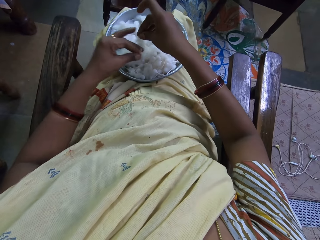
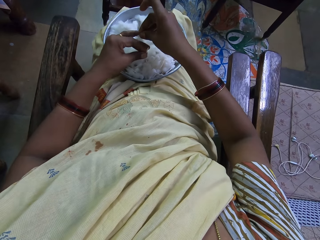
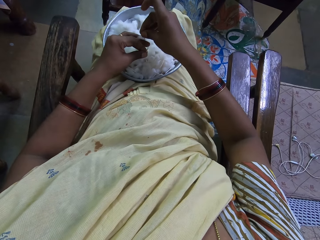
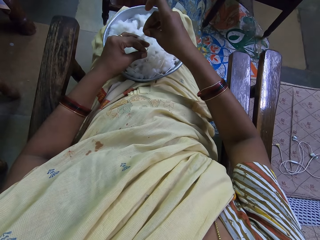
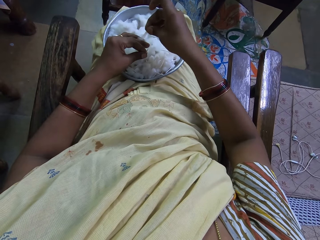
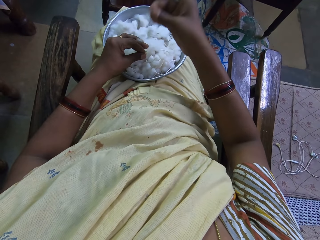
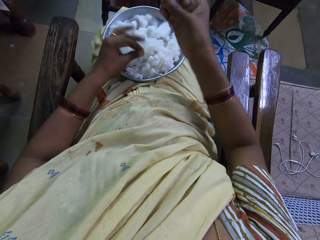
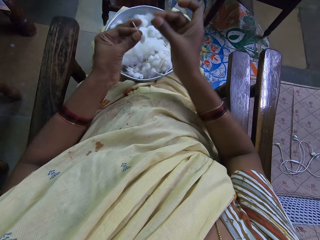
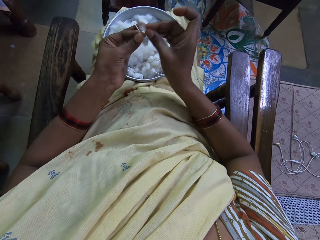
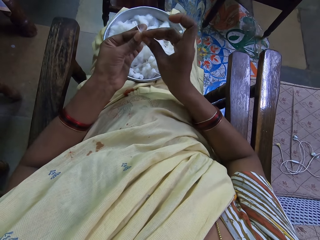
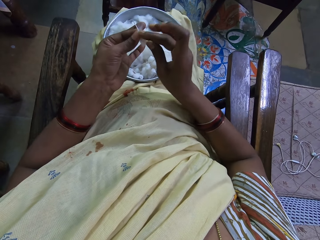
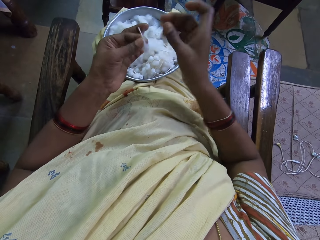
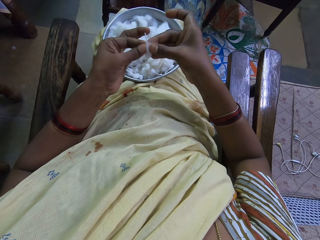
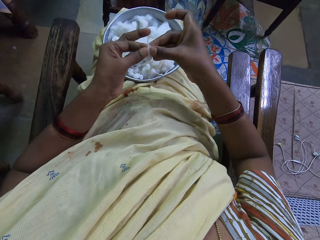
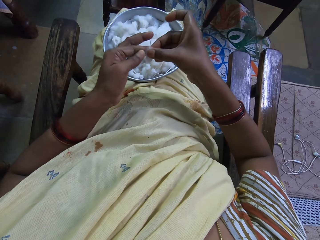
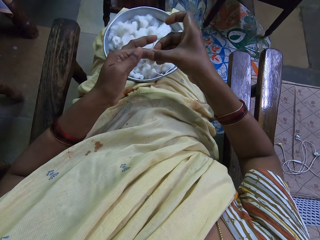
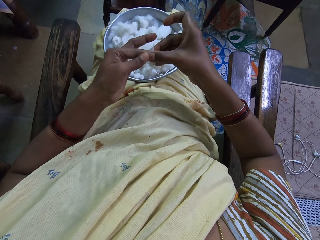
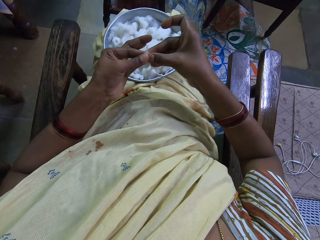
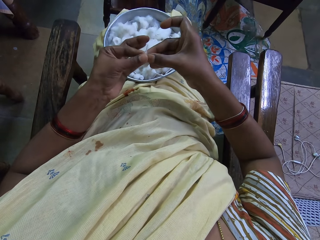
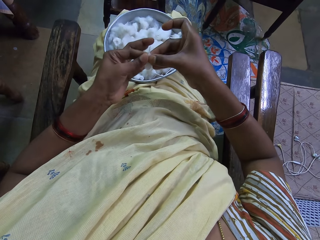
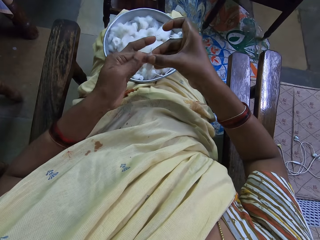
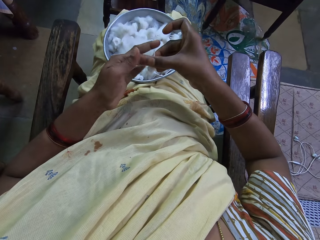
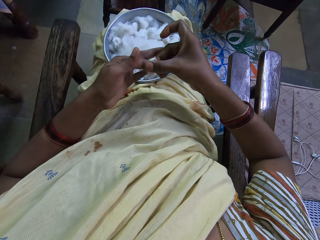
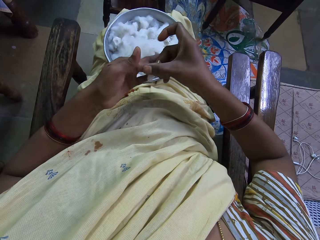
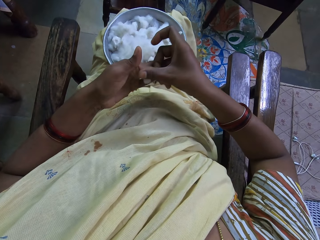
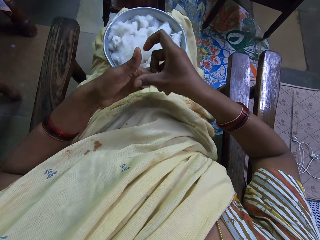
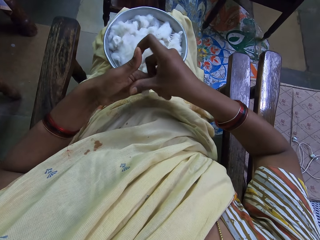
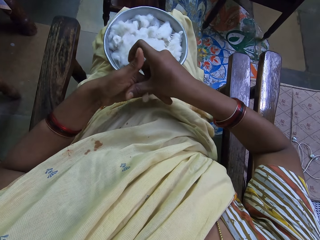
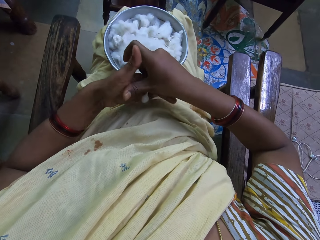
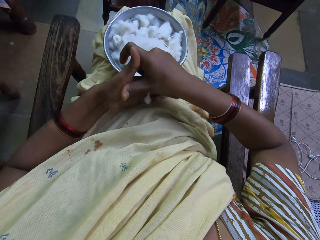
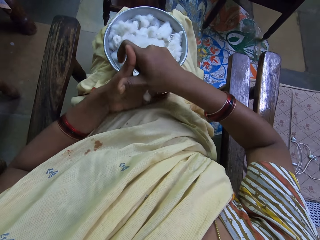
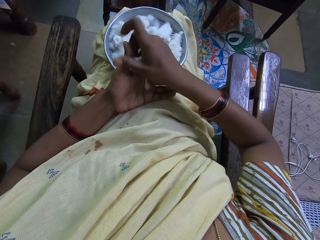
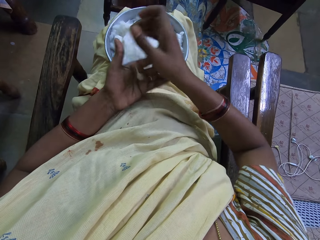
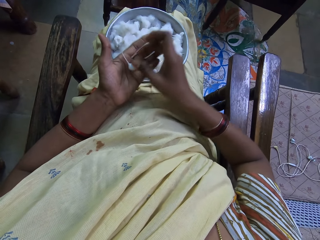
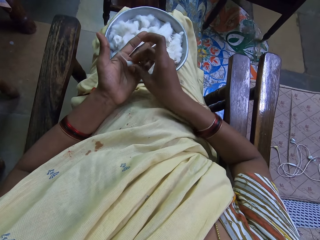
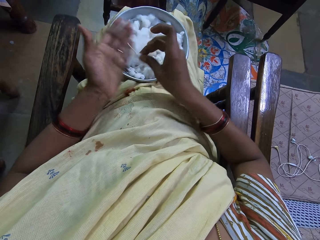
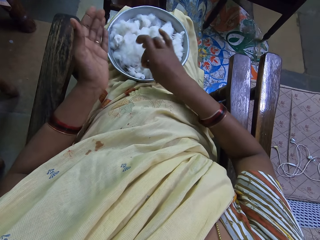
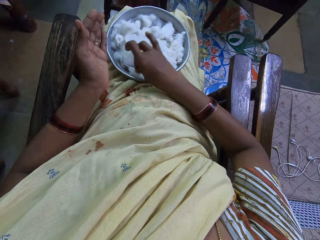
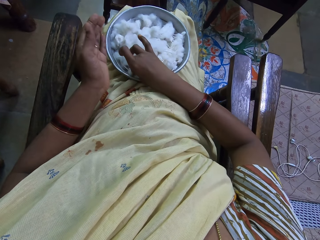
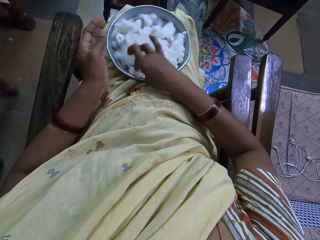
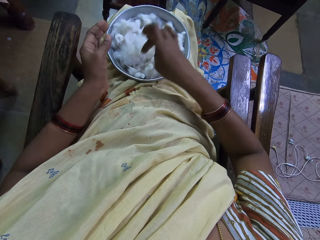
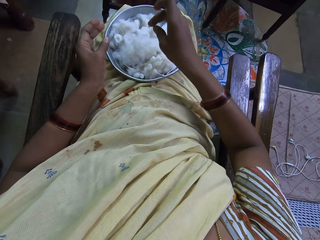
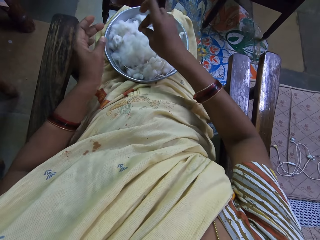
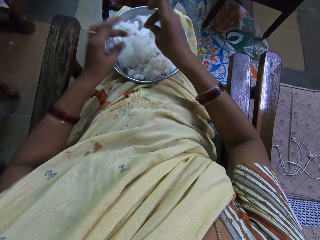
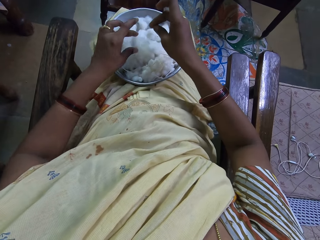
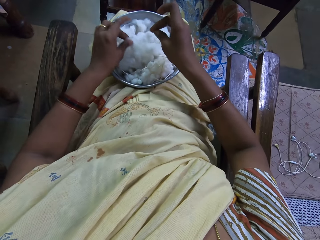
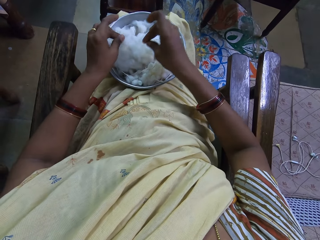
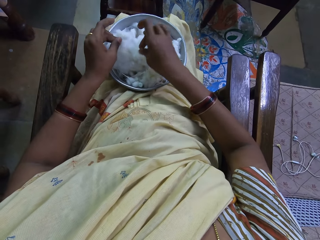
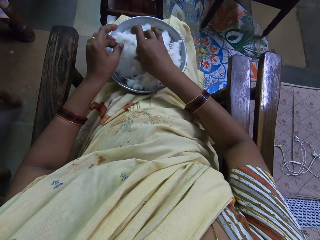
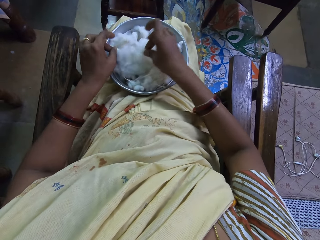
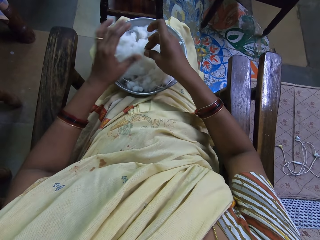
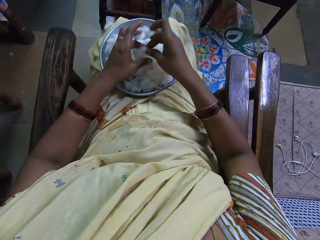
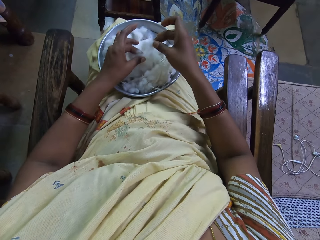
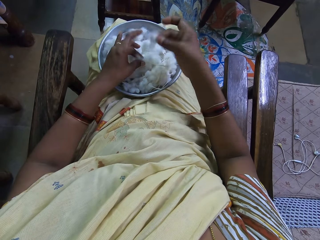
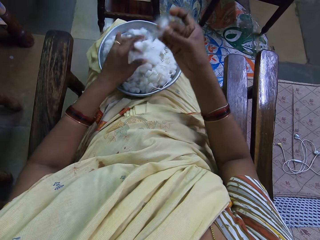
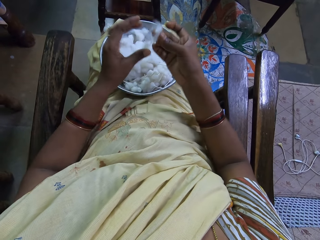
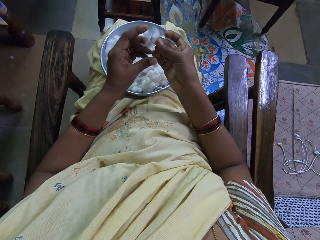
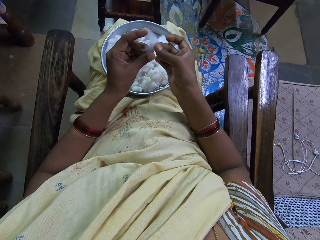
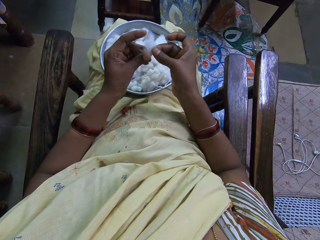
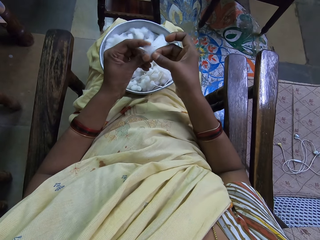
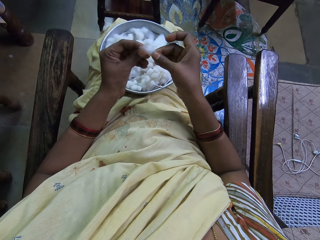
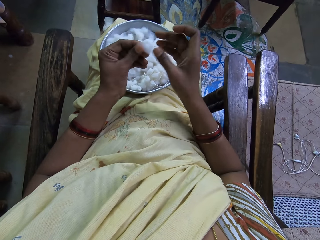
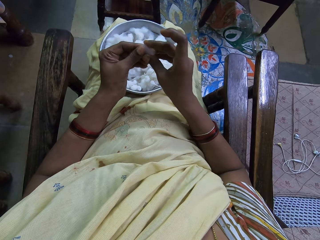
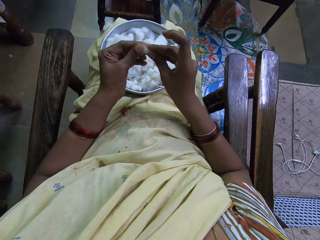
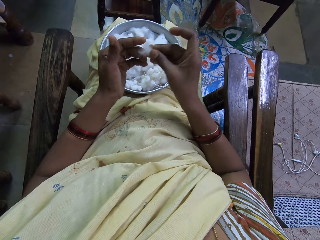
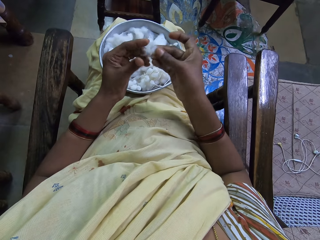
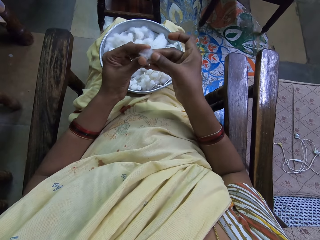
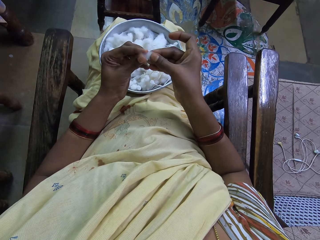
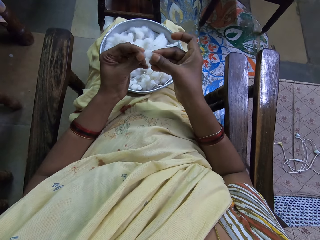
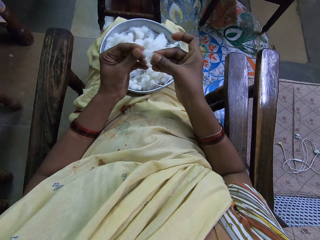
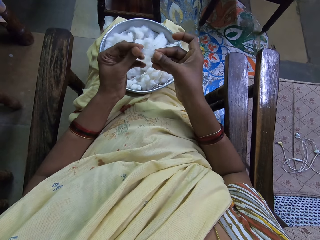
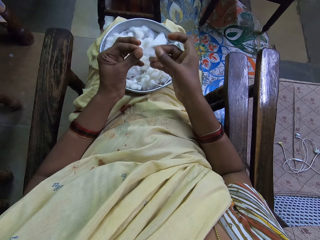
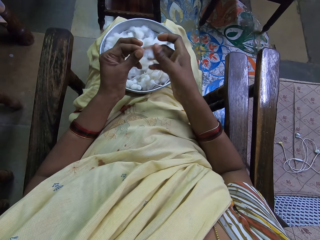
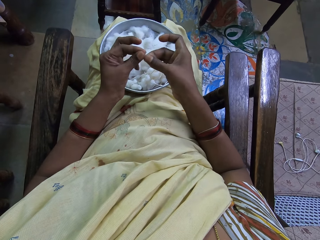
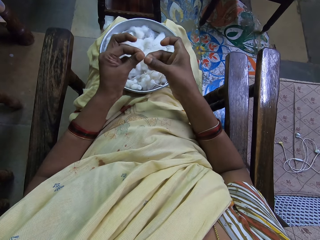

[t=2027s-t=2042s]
The camera wearer picks up the cotton from the tray. She holds the cotton wool with the left hand, cuts the cotton wool with the right hand, and places the cotton wool in the left hand with the right hand. She attaches the cotton together. She spins the cotton wool with both hands. She rolls the cotton on her finger. She picks the cotton thread in the left hand with the right hand. She places the cotton thread in the basin or tray with the right hand. She holds the cotton wool with the left hand. She picks up the cotton from the tray. She cuts the cotton wool with the right hand. She holds the cotton wool with both hands.

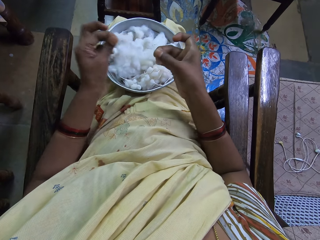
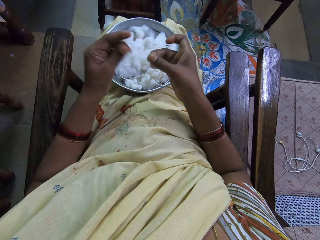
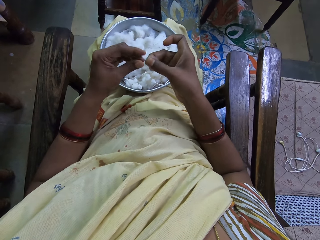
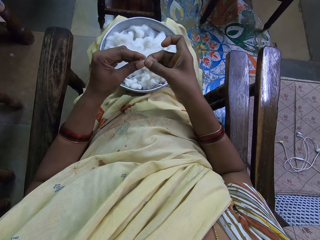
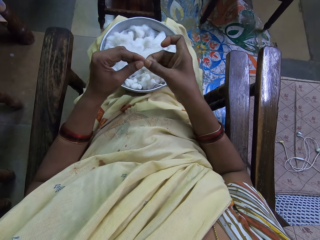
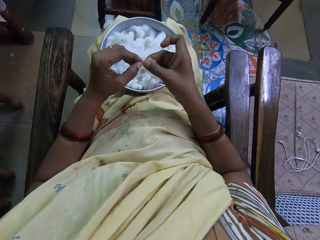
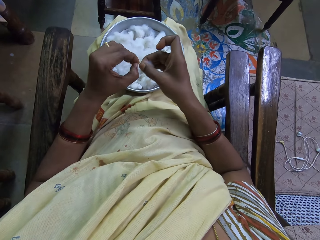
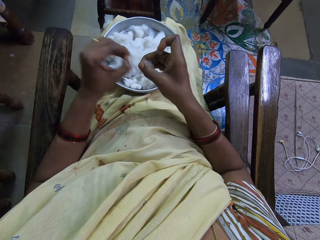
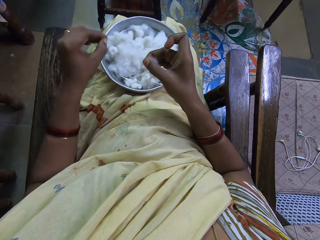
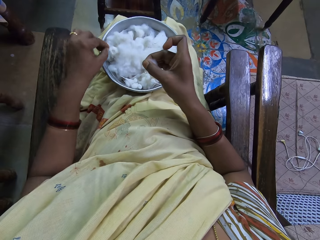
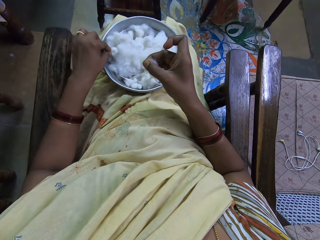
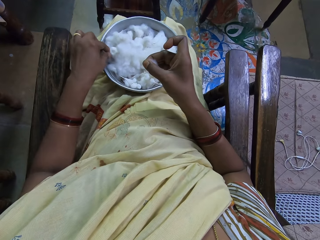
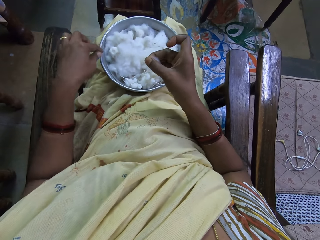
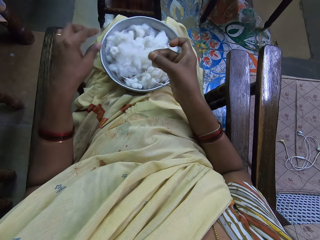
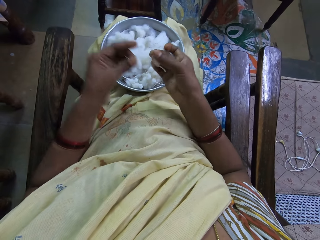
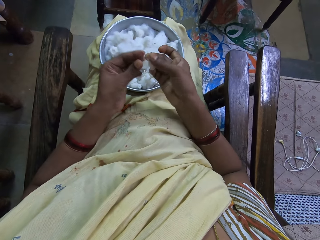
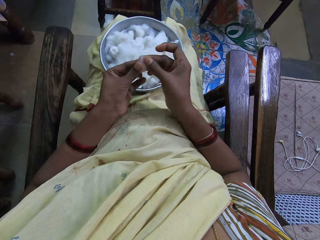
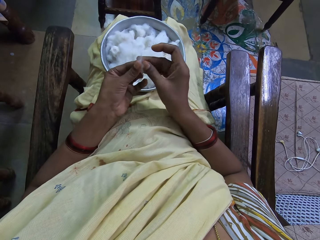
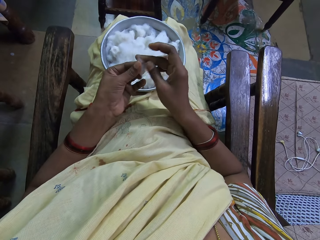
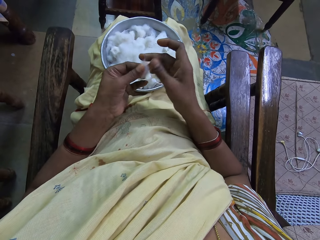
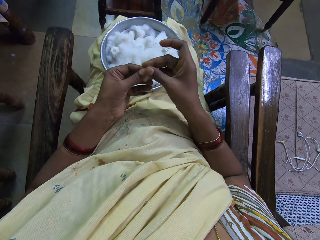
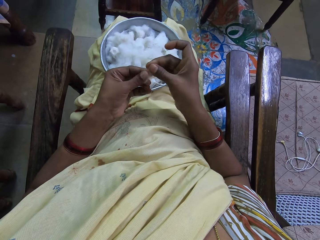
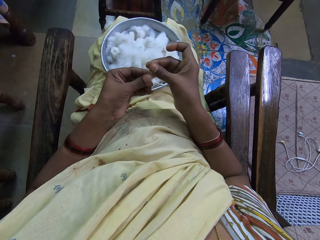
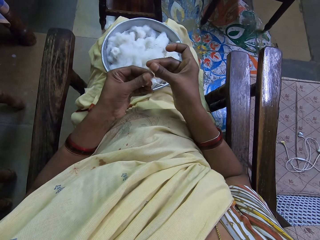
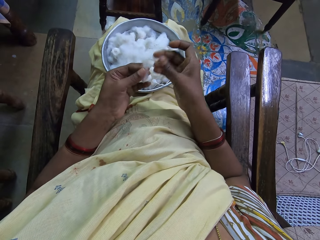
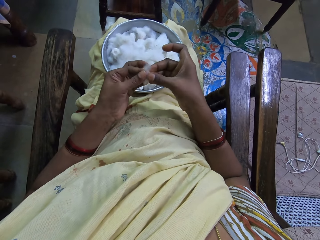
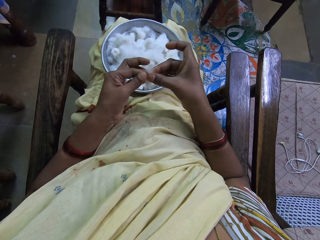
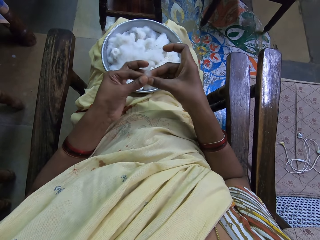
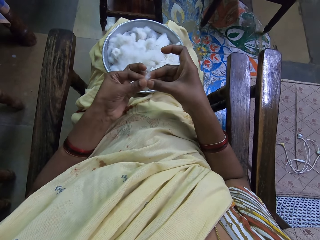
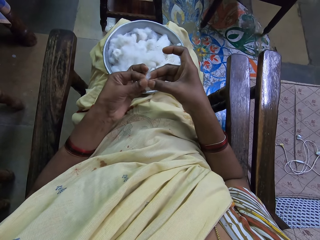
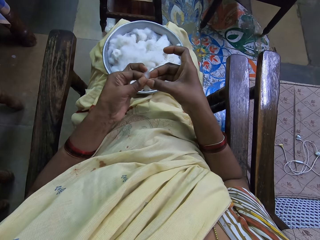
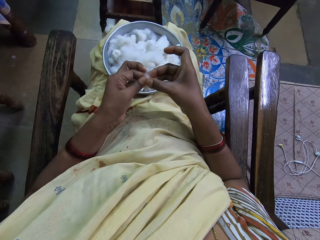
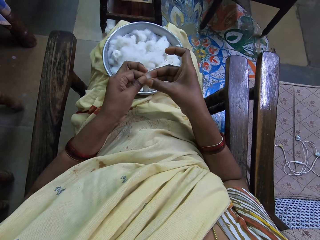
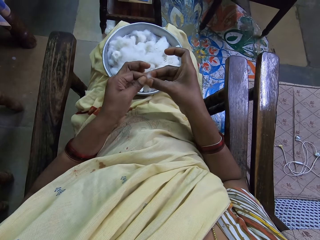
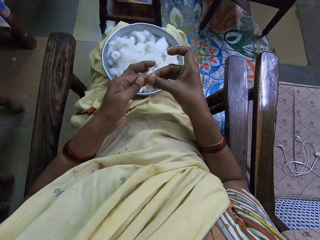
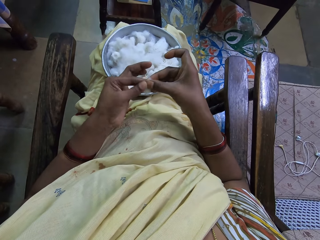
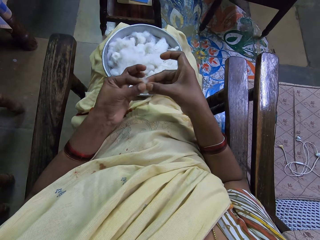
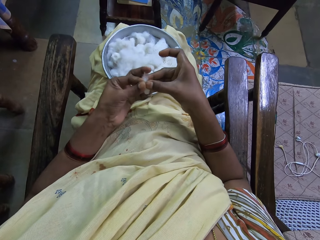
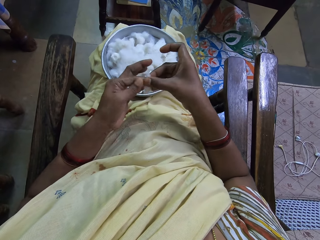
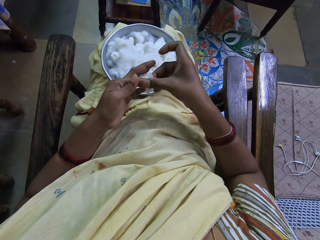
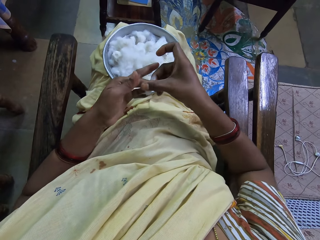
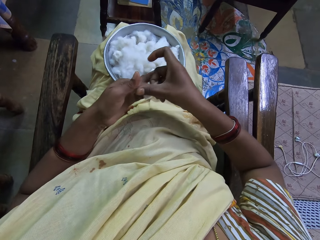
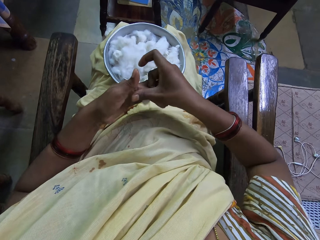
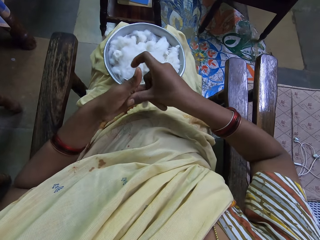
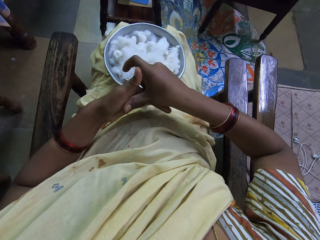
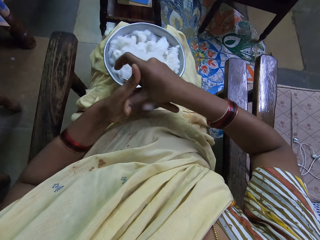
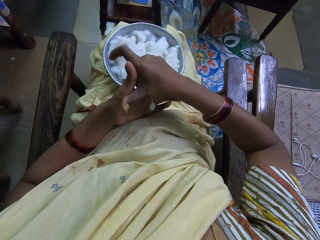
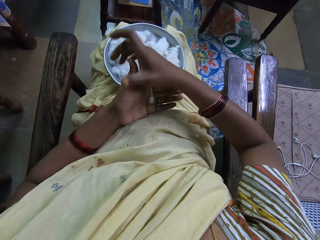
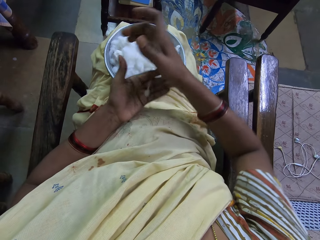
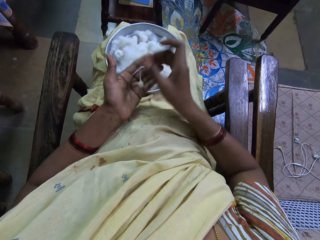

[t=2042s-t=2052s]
The camera wearer cuts the cotton wool with the left hand. She places the cotton wool in the basin. She spins the cotton wool with both hands. She rolls the cotton on her finger.
